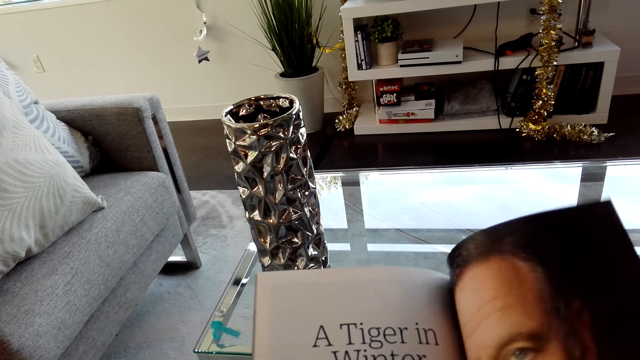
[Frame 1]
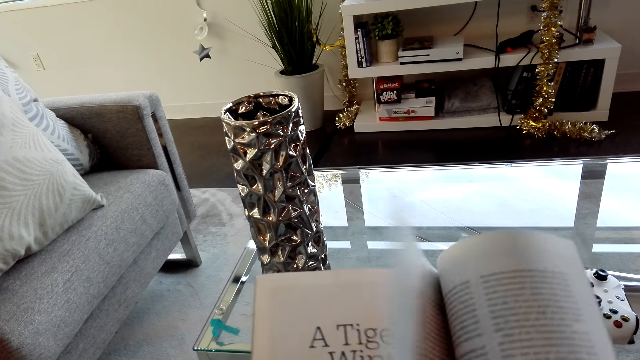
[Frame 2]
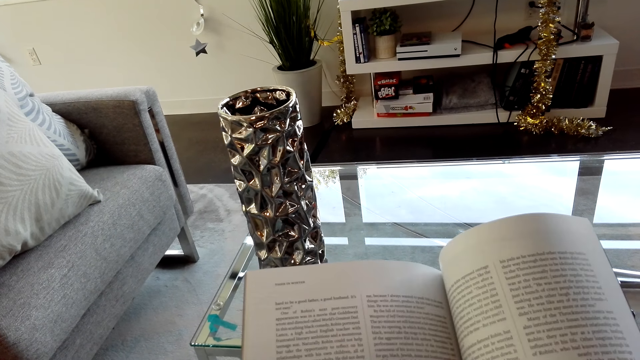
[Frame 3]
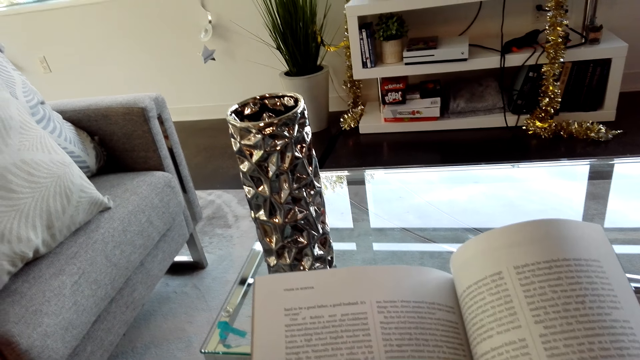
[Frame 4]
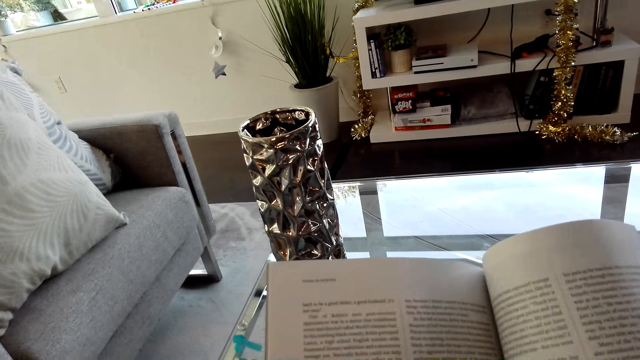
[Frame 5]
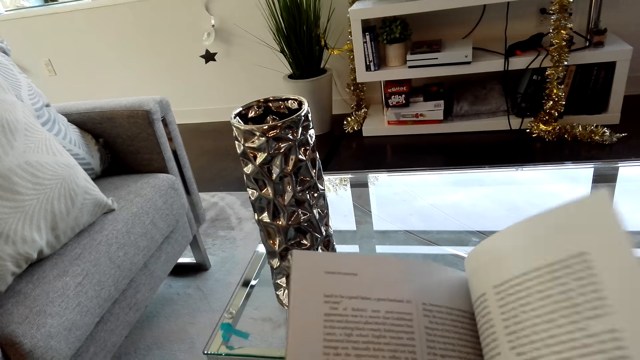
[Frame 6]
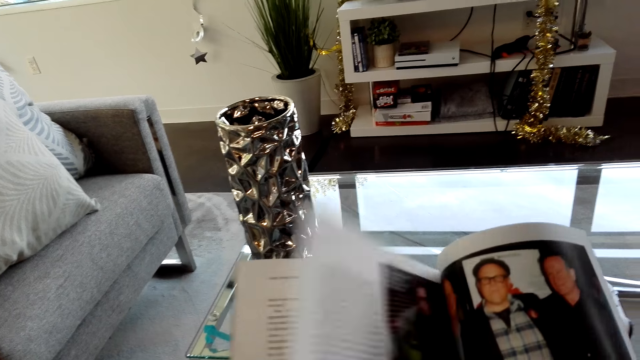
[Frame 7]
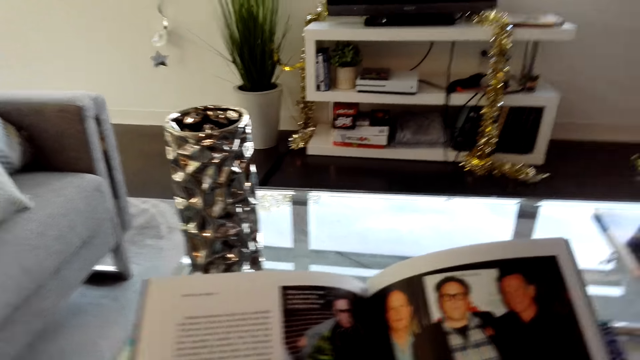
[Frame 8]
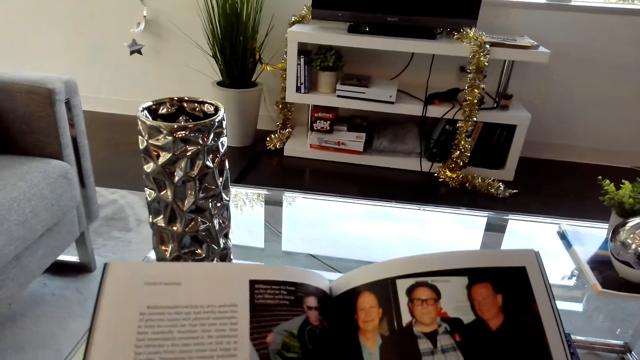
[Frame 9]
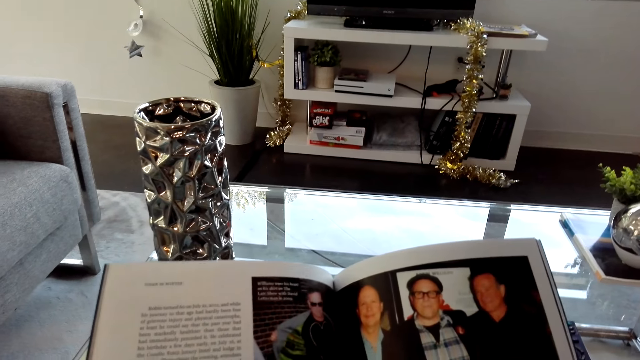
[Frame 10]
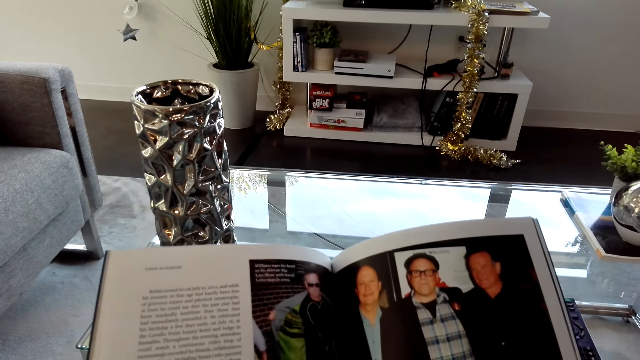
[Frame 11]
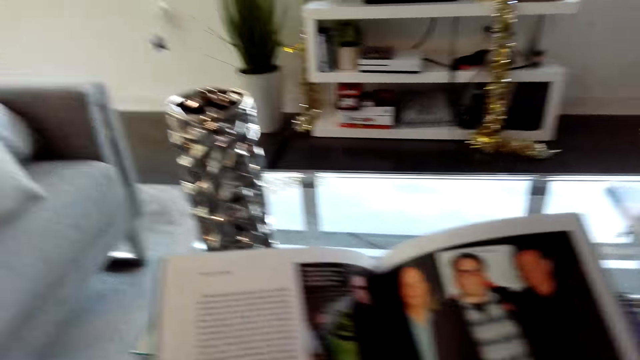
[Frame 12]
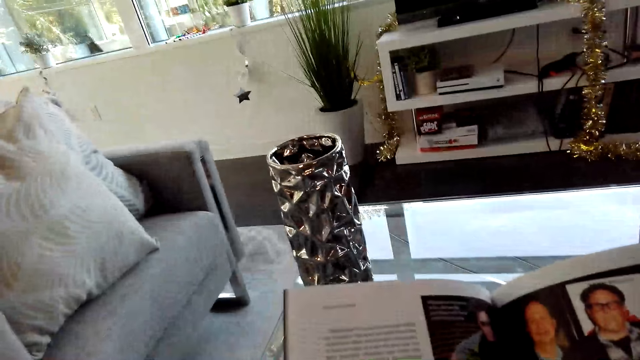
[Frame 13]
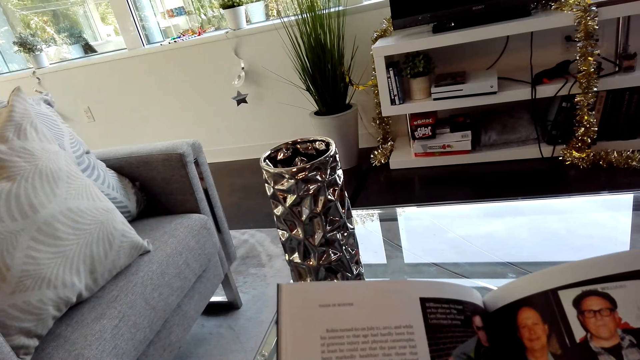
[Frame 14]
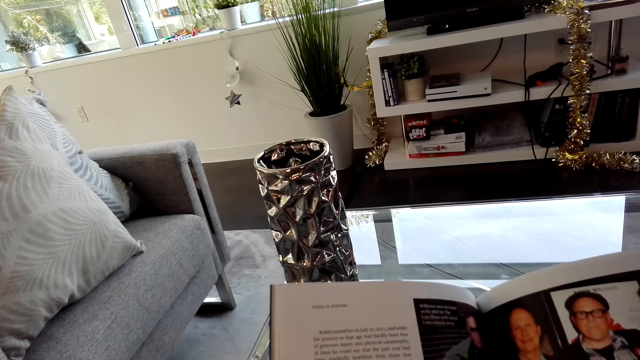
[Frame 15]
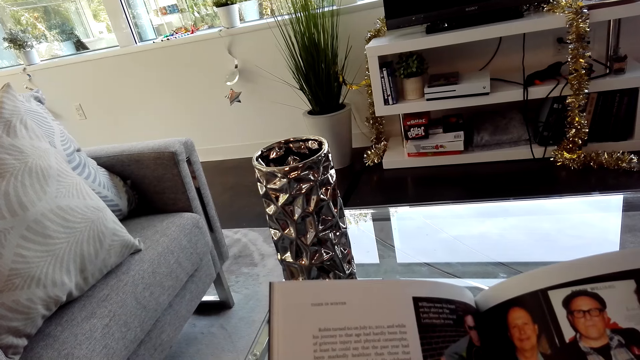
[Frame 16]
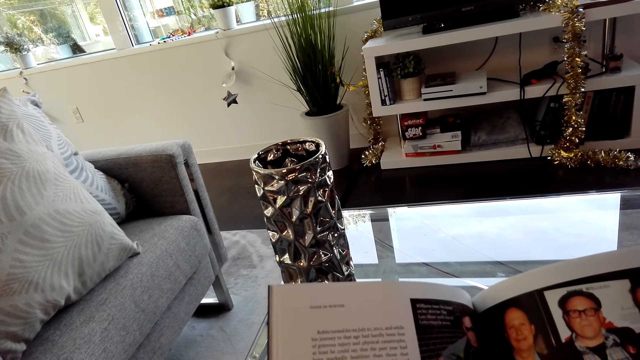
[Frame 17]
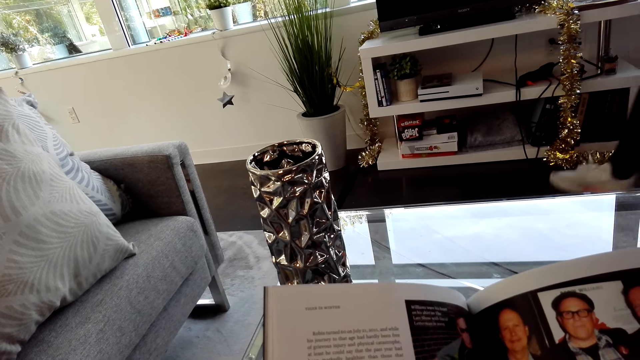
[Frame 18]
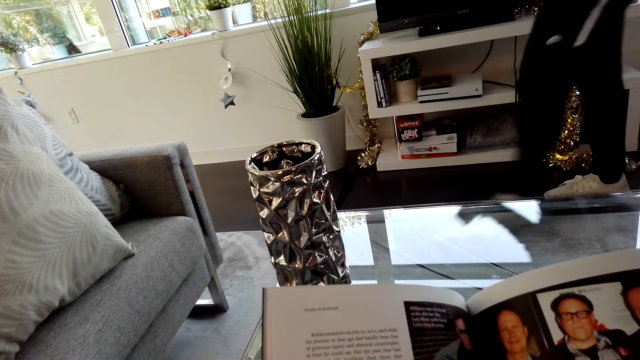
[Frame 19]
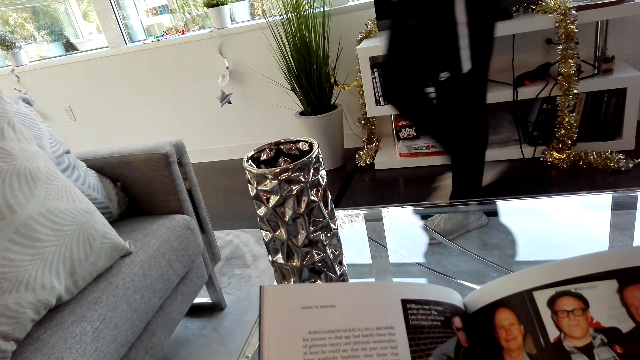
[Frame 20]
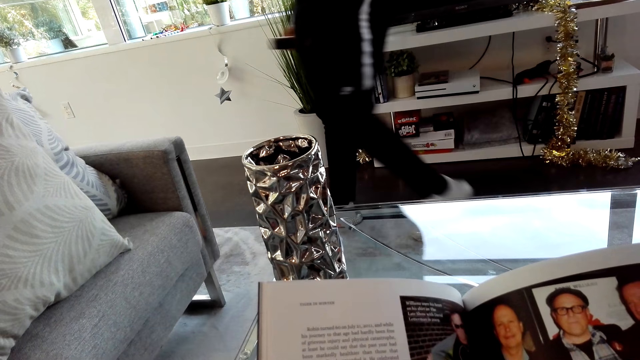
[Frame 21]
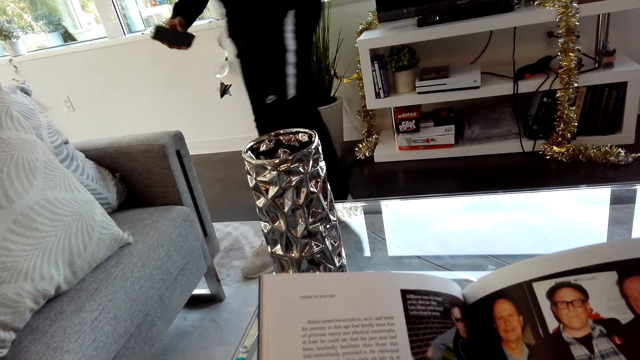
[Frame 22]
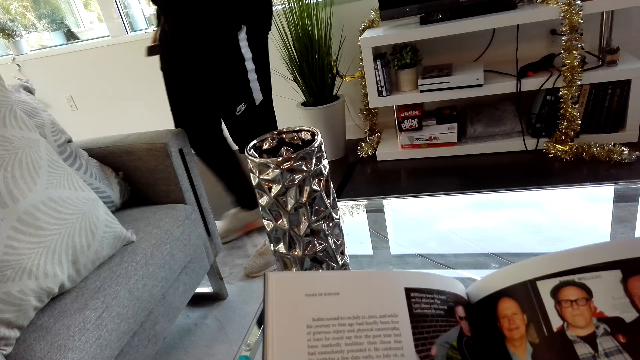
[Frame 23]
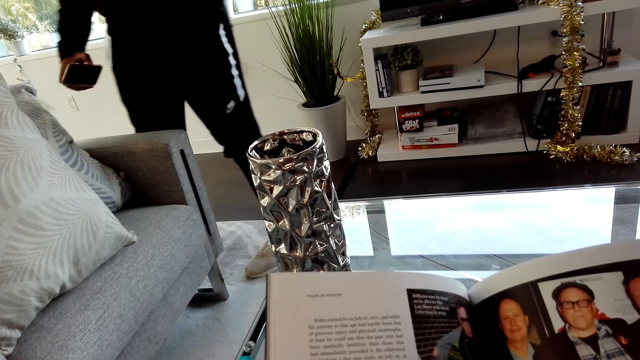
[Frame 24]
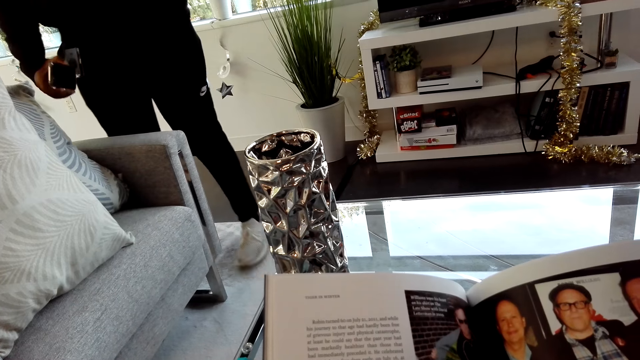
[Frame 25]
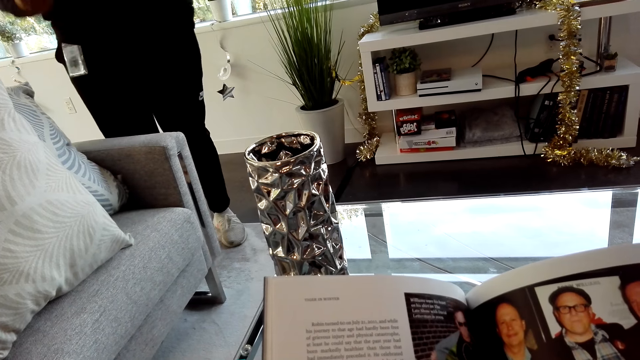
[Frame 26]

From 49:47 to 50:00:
The camera wearer opens the book page. They read the book. They open the book page. They read the book. A person walks around the house. The camera wearer reads the book.

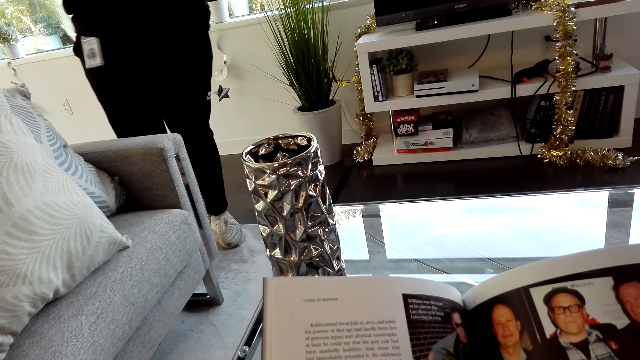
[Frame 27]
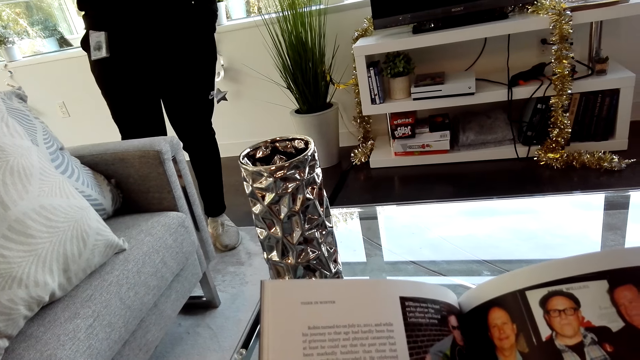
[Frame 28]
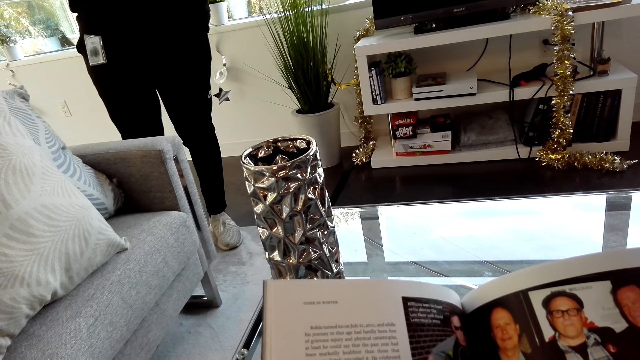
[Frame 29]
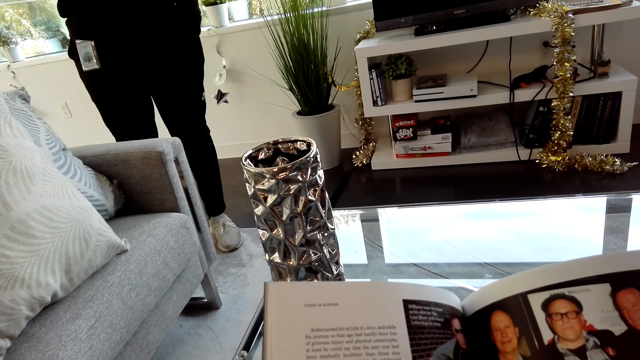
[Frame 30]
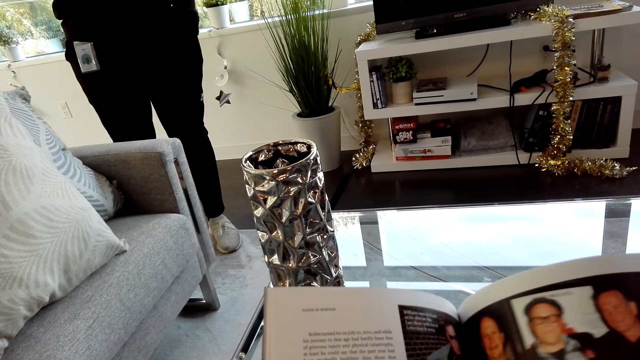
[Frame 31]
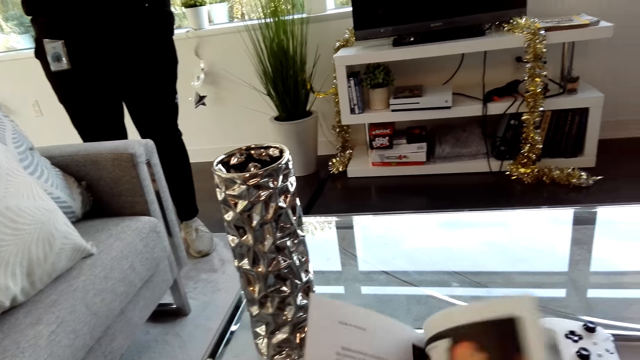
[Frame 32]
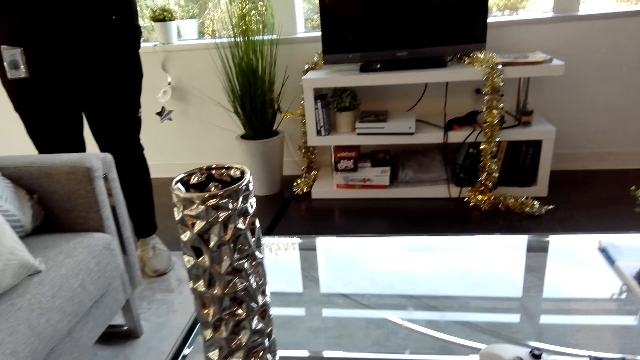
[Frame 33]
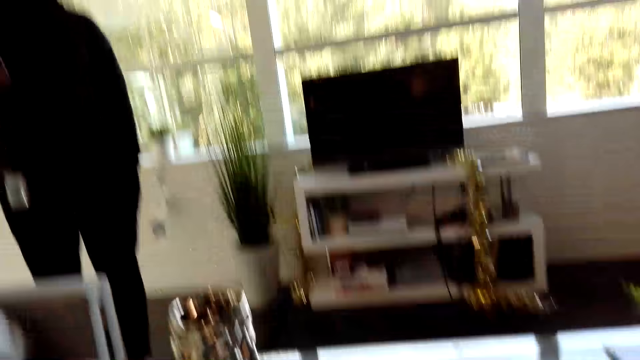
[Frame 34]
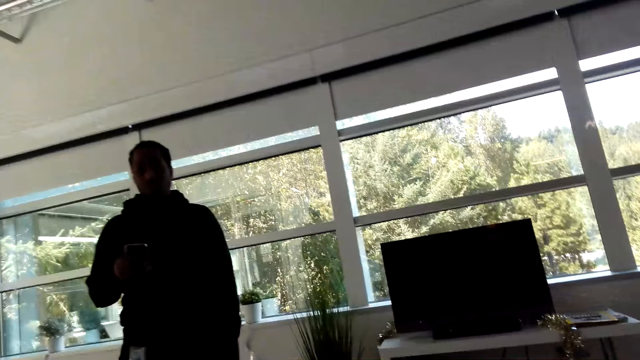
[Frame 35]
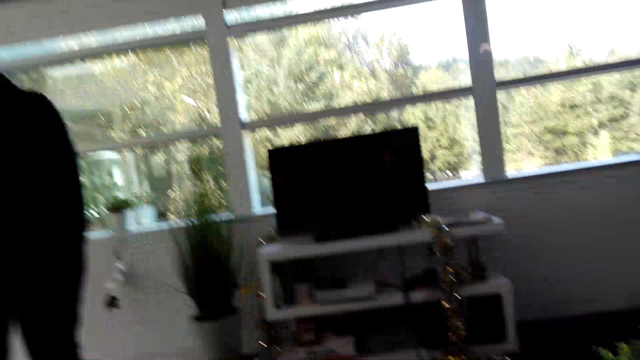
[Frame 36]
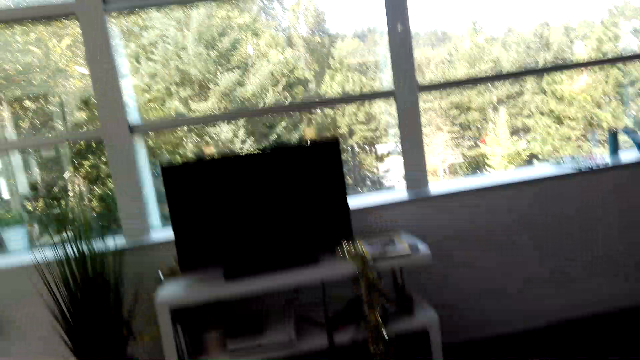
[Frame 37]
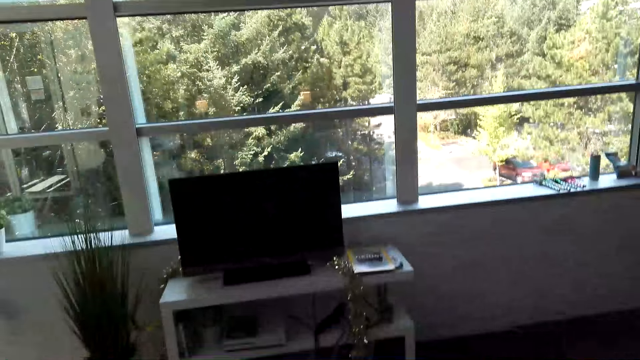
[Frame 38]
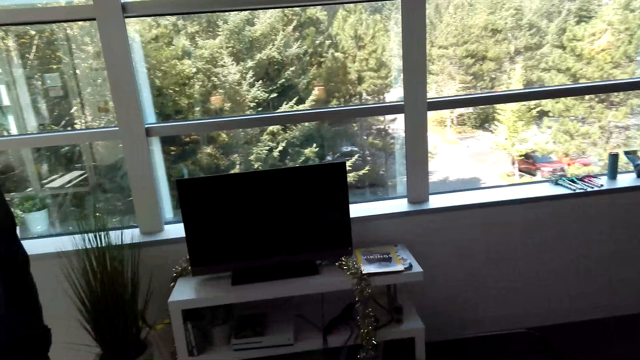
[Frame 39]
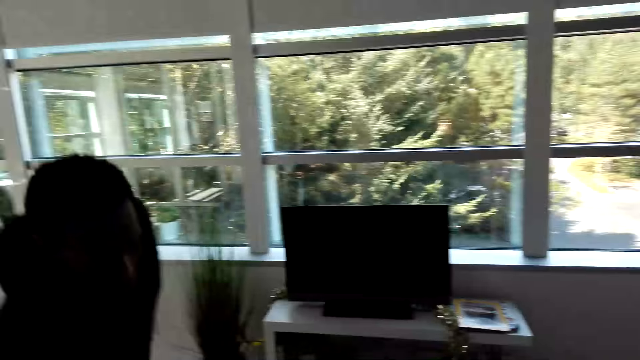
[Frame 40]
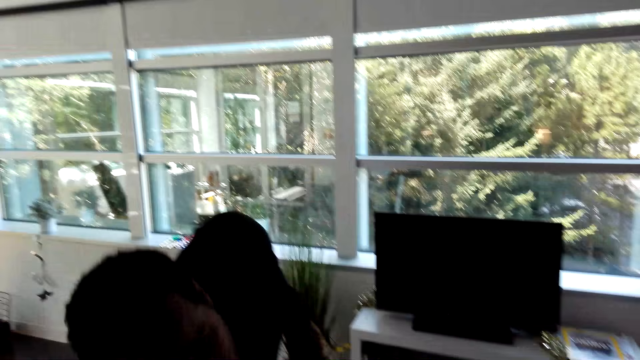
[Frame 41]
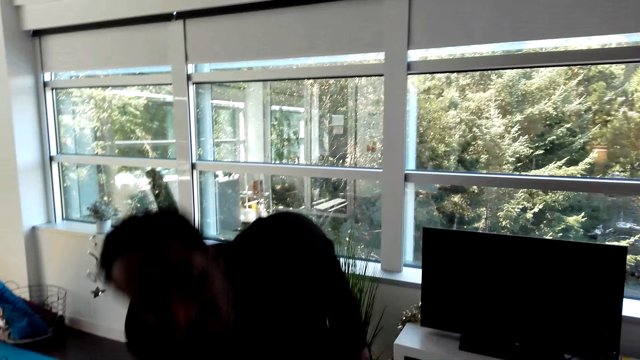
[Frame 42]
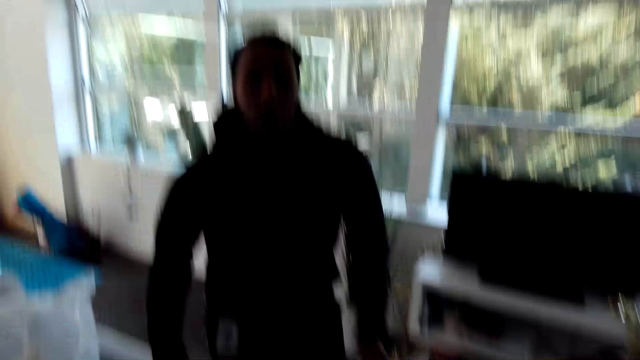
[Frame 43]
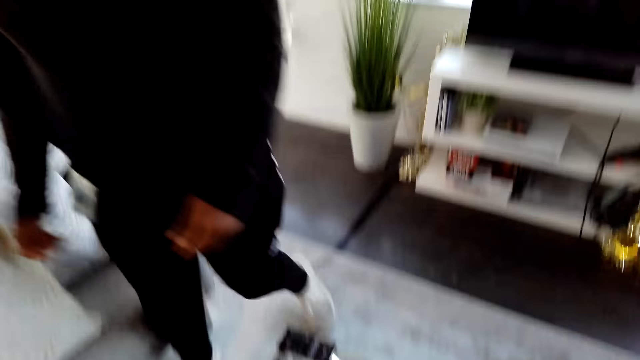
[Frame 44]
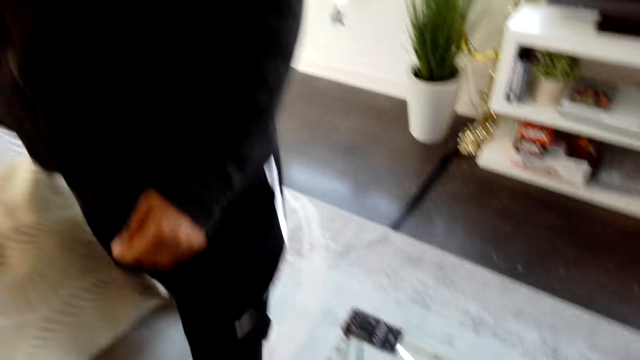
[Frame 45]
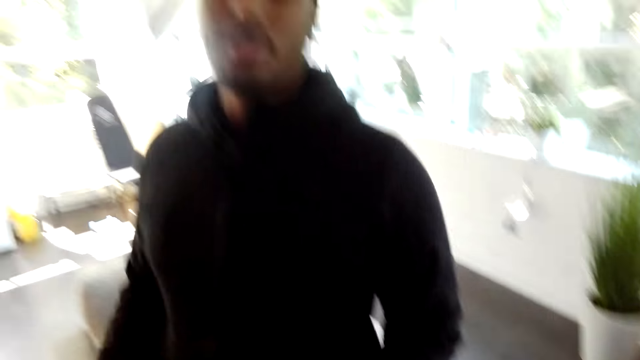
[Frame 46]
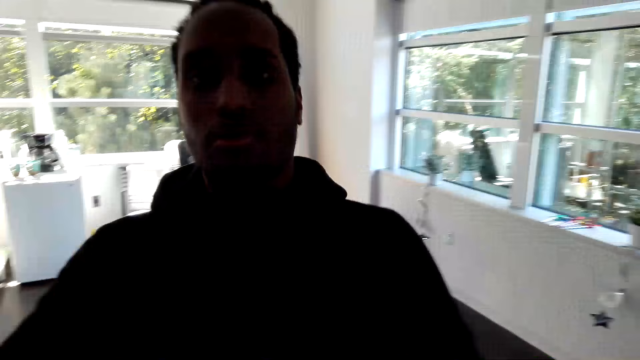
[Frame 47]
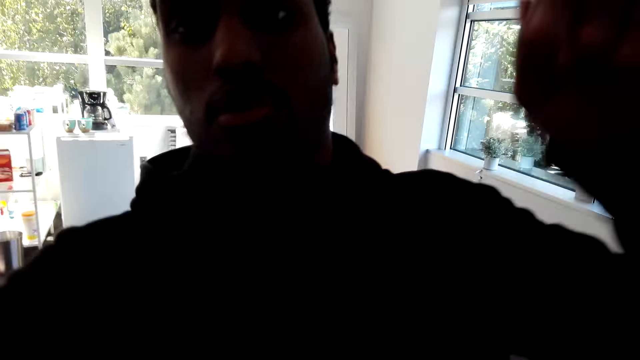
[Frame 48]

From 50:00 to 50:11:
A man talks with the camera wearer. The camera wearer opens the book page. They look around the house. They stare at the man. They look around the house. The man bends down, puts the phone on the table and walks around the house.
